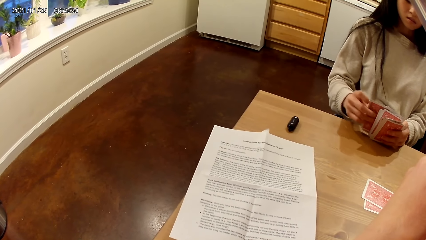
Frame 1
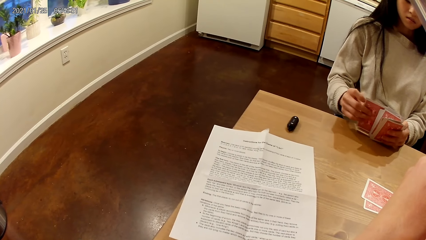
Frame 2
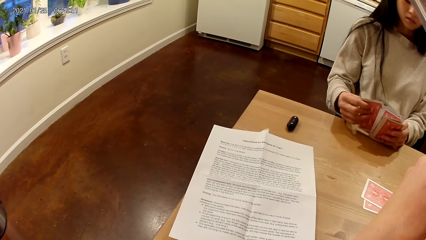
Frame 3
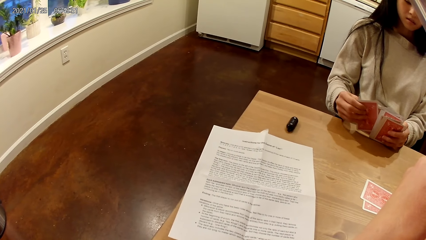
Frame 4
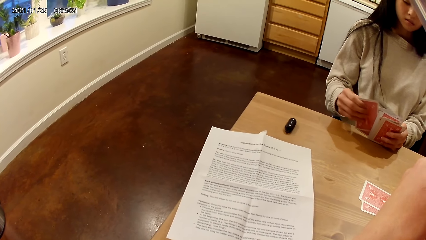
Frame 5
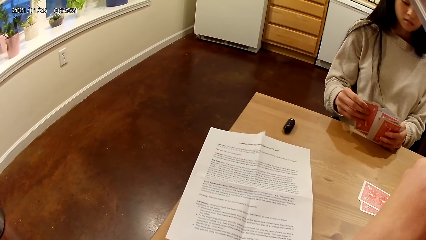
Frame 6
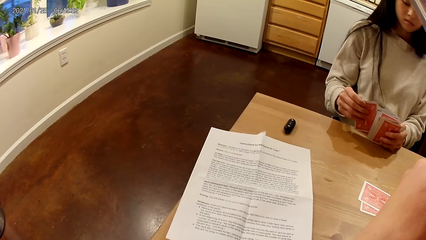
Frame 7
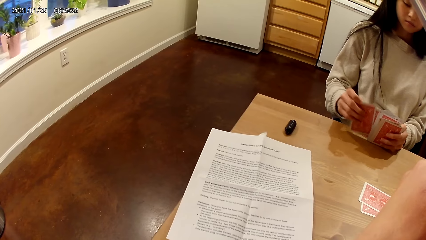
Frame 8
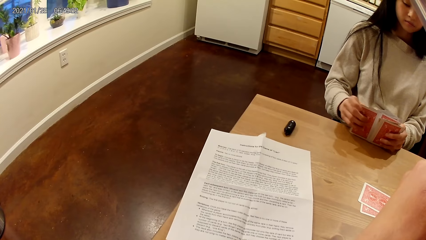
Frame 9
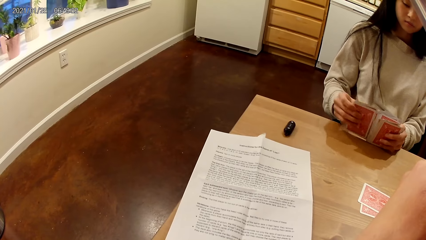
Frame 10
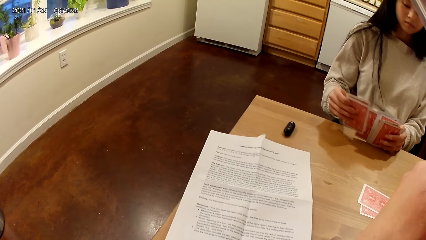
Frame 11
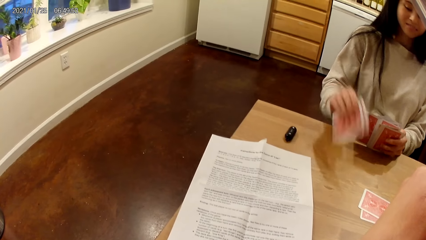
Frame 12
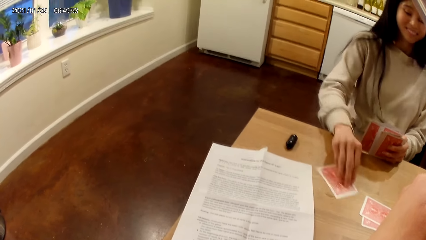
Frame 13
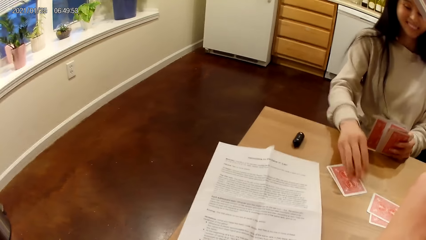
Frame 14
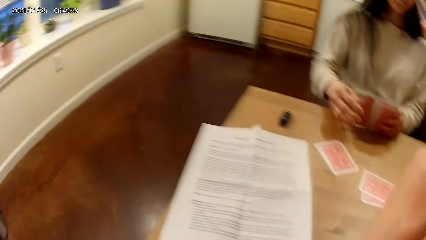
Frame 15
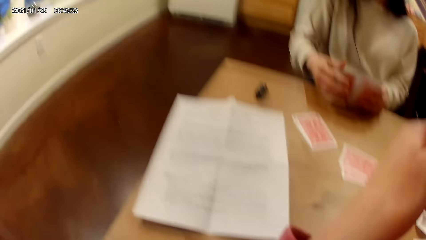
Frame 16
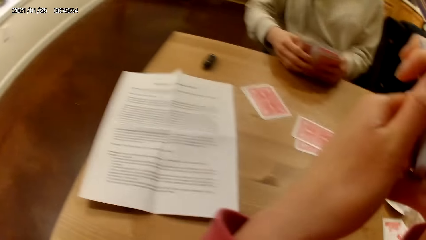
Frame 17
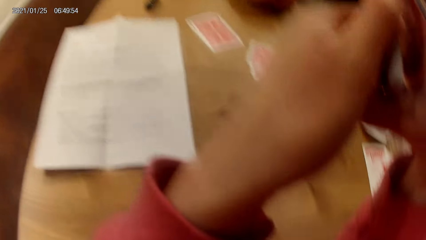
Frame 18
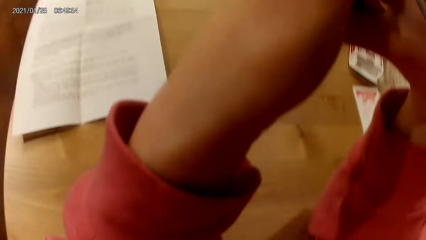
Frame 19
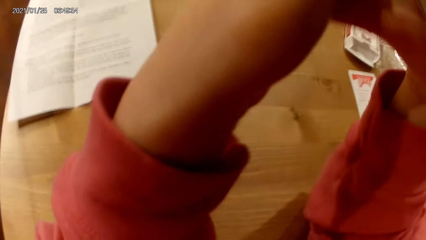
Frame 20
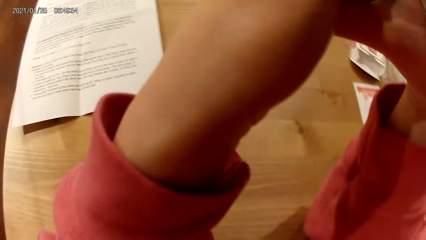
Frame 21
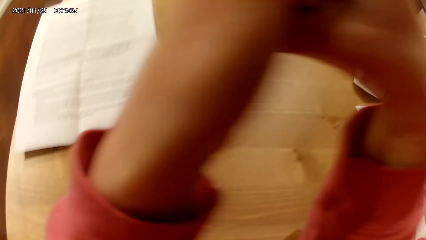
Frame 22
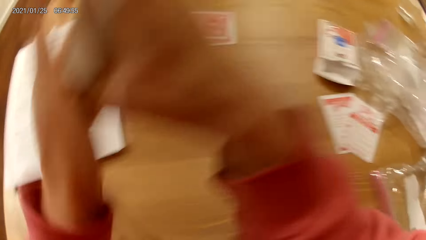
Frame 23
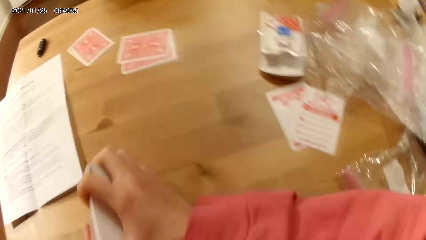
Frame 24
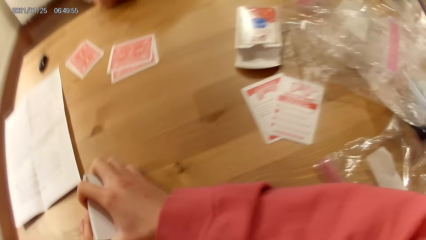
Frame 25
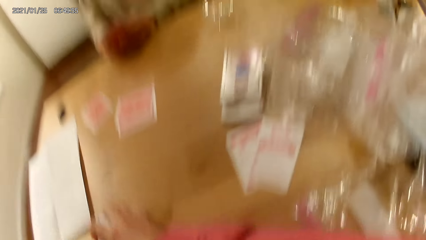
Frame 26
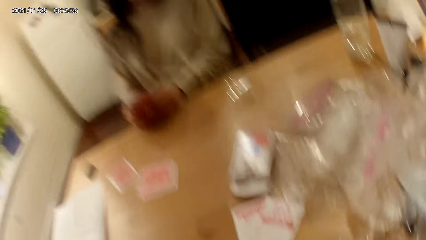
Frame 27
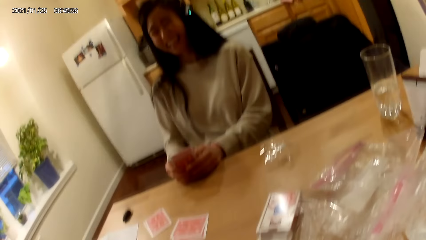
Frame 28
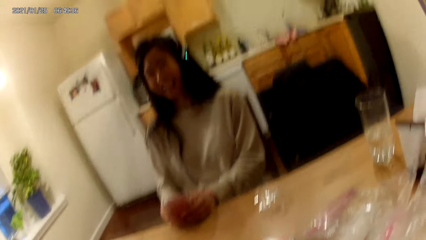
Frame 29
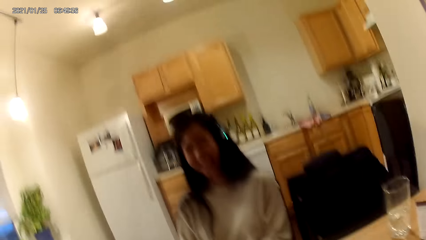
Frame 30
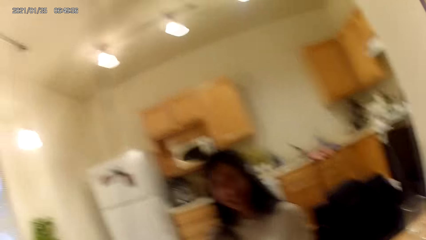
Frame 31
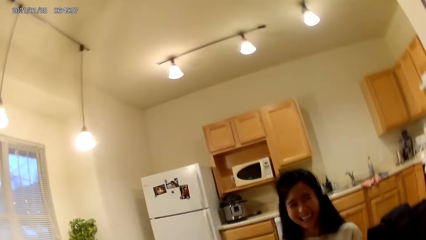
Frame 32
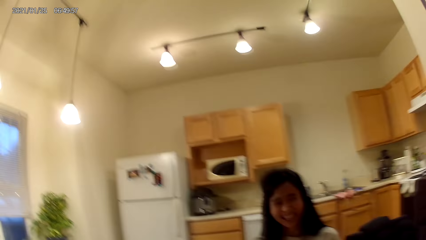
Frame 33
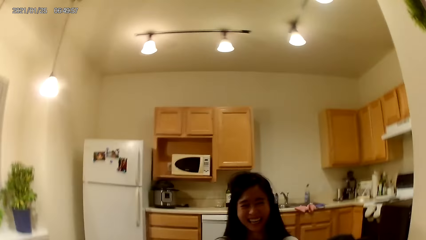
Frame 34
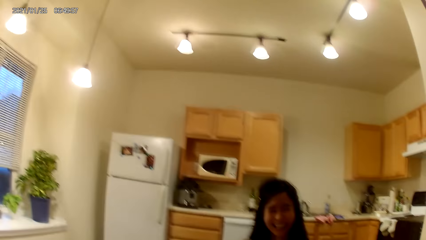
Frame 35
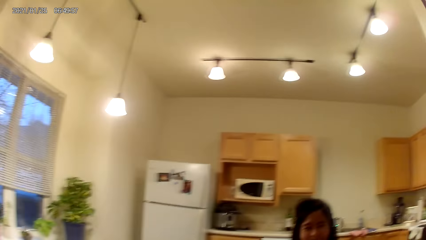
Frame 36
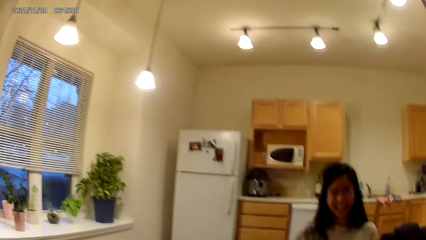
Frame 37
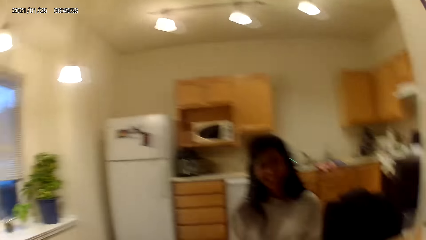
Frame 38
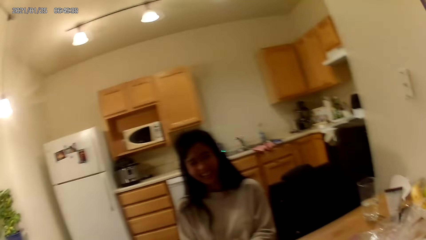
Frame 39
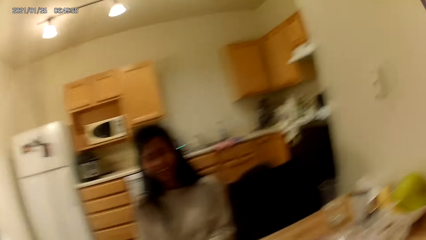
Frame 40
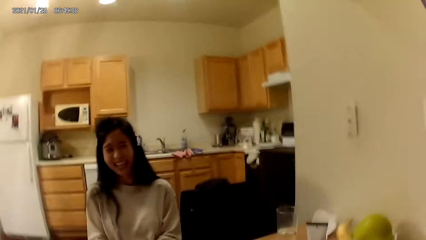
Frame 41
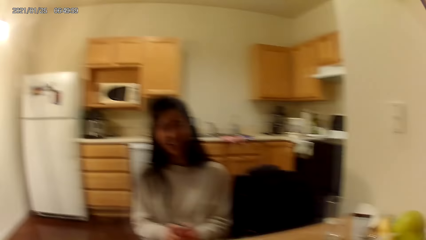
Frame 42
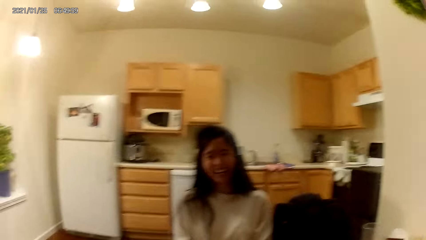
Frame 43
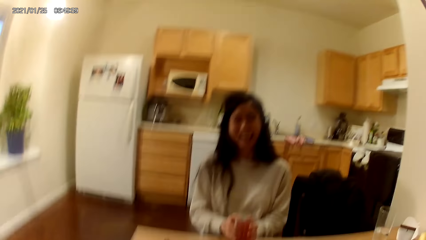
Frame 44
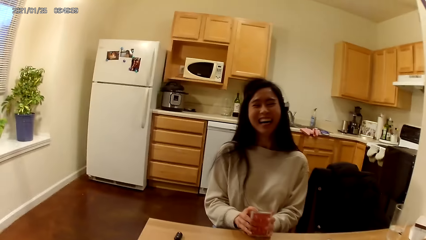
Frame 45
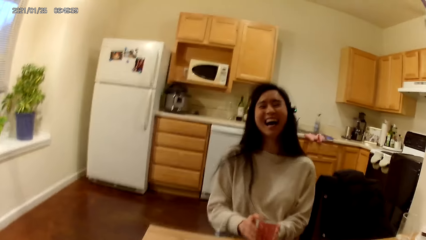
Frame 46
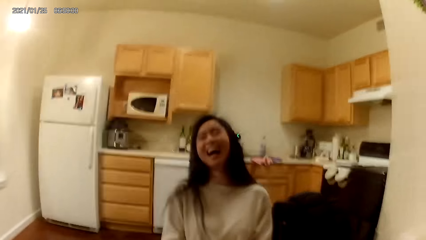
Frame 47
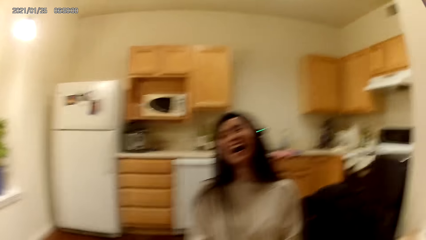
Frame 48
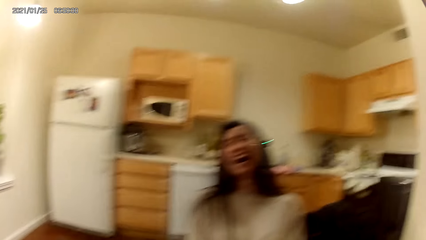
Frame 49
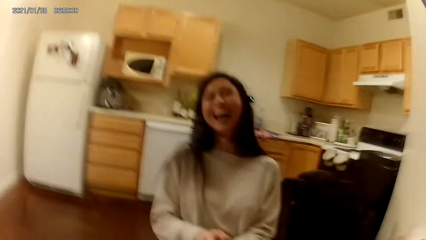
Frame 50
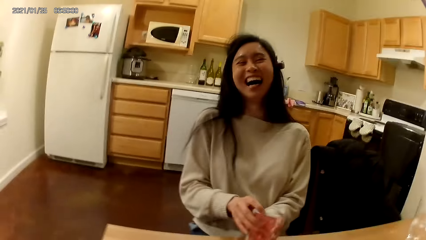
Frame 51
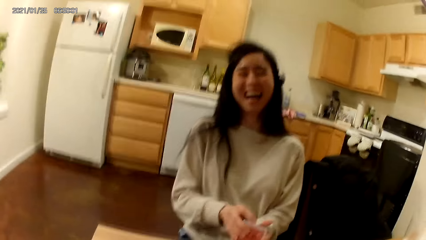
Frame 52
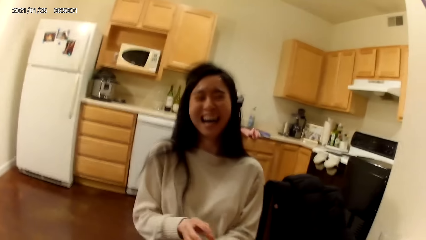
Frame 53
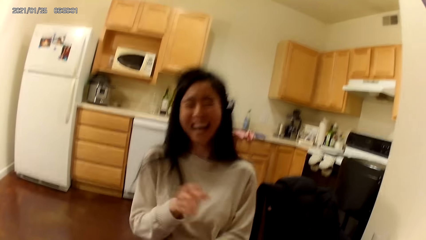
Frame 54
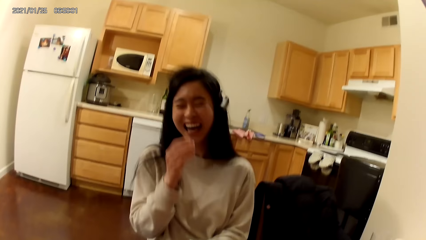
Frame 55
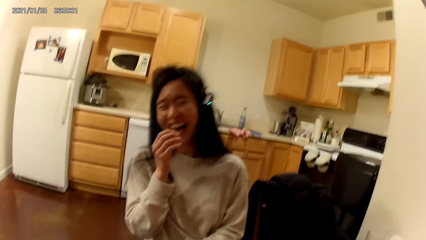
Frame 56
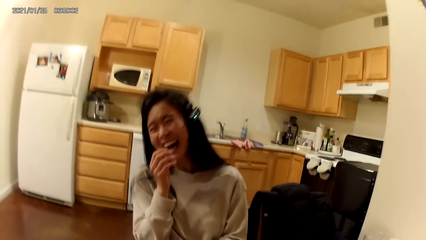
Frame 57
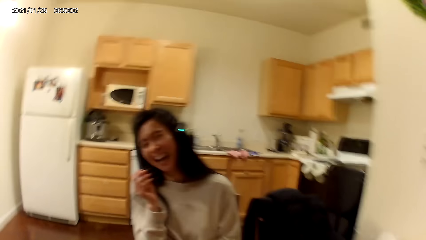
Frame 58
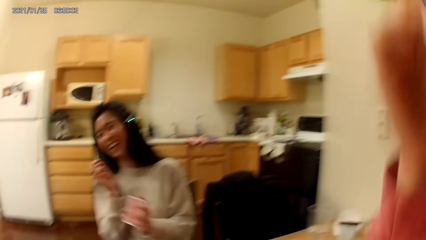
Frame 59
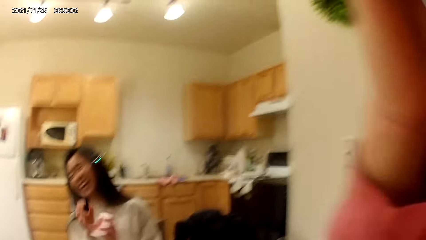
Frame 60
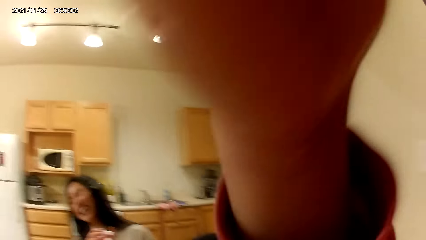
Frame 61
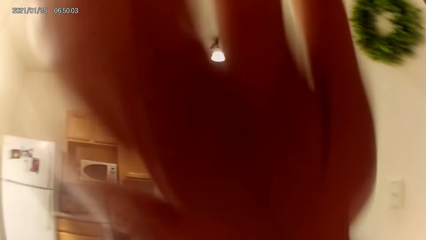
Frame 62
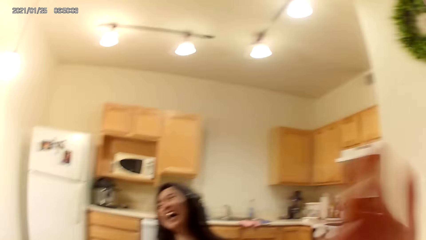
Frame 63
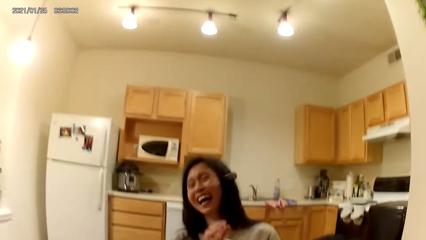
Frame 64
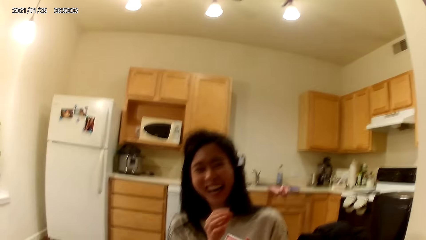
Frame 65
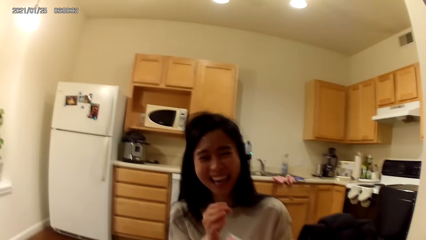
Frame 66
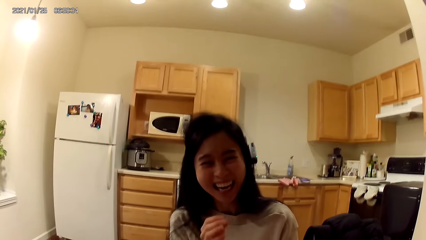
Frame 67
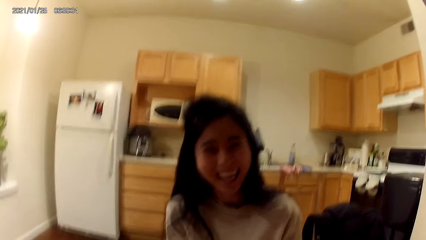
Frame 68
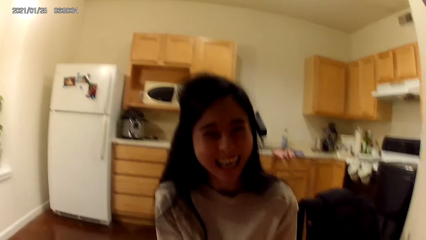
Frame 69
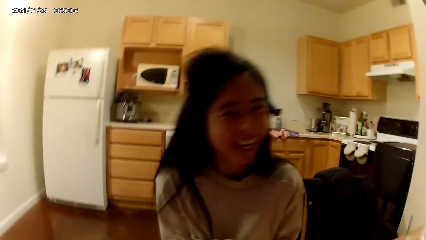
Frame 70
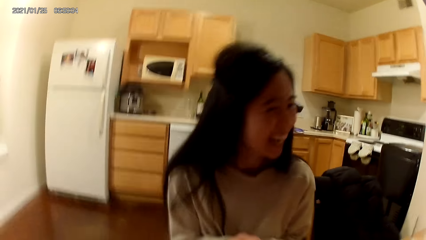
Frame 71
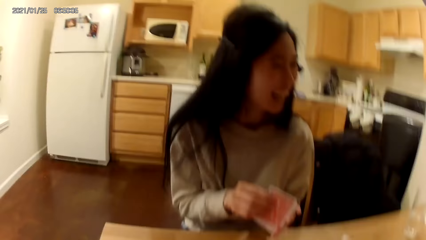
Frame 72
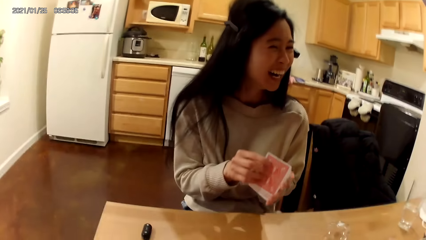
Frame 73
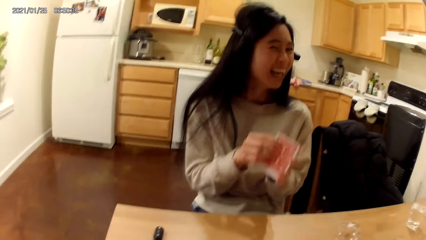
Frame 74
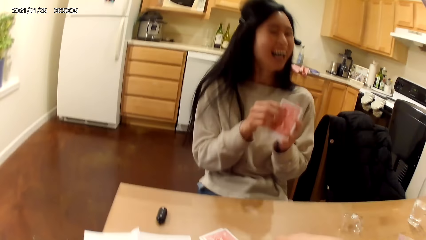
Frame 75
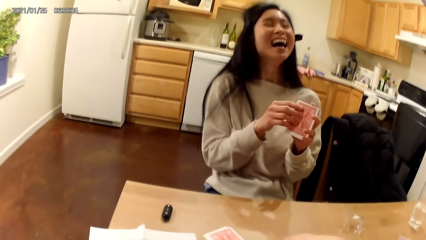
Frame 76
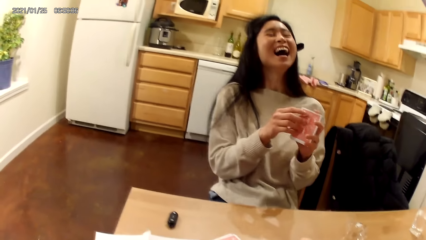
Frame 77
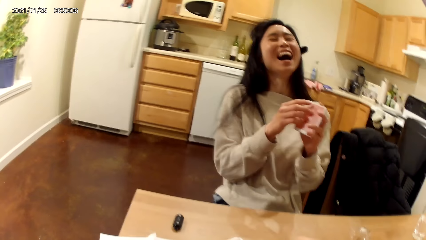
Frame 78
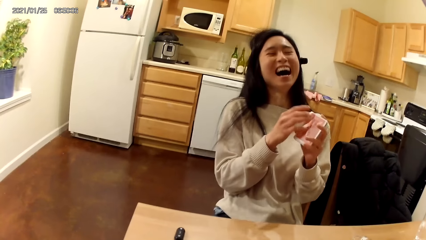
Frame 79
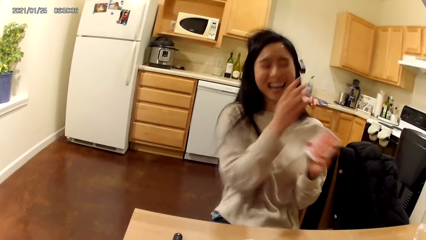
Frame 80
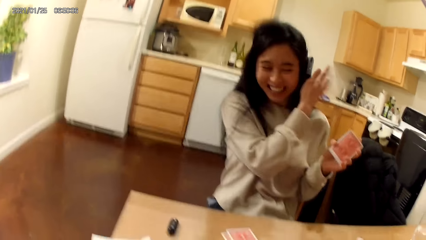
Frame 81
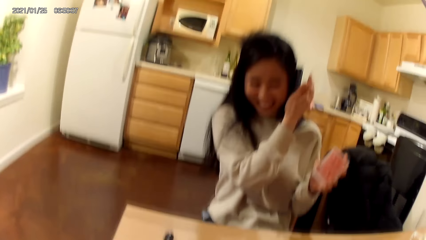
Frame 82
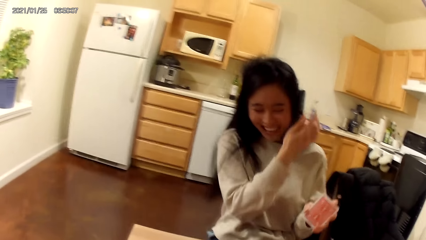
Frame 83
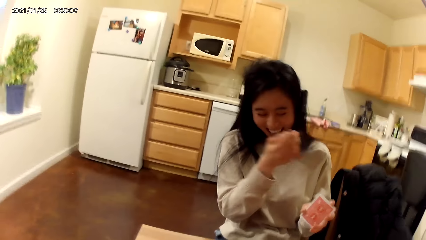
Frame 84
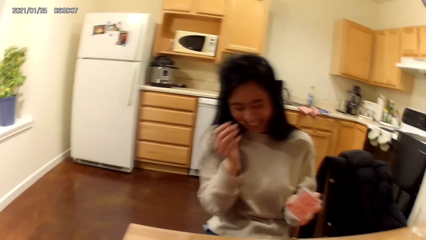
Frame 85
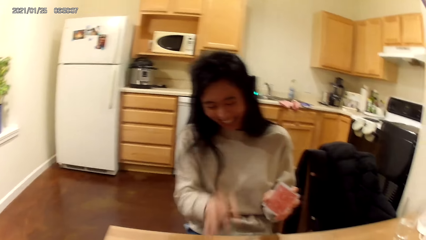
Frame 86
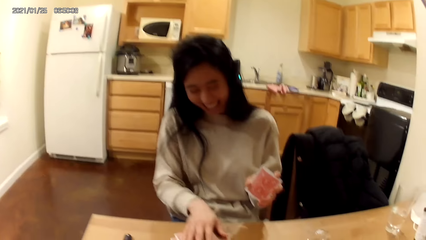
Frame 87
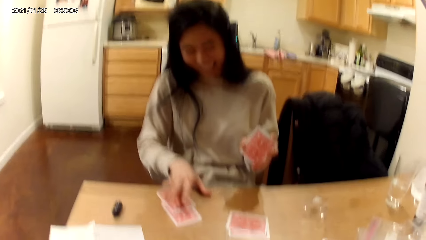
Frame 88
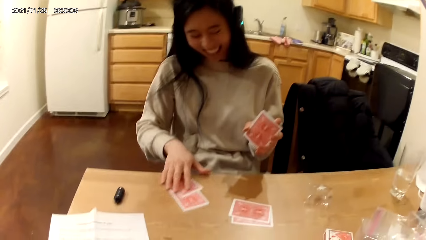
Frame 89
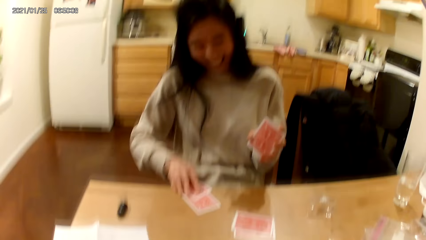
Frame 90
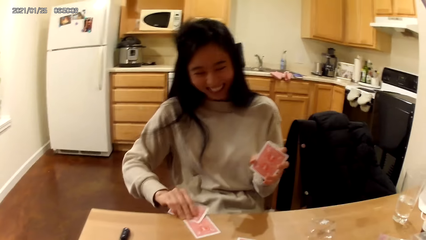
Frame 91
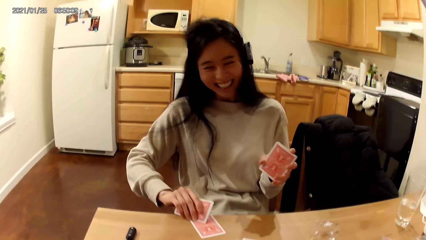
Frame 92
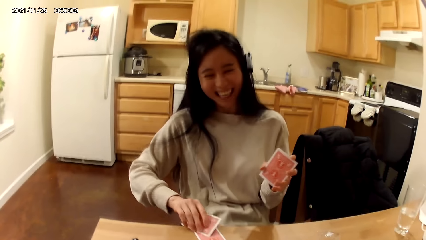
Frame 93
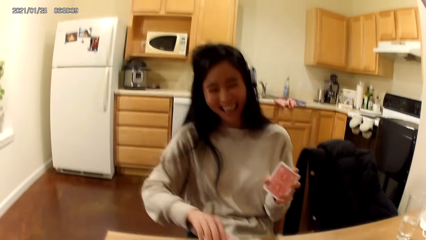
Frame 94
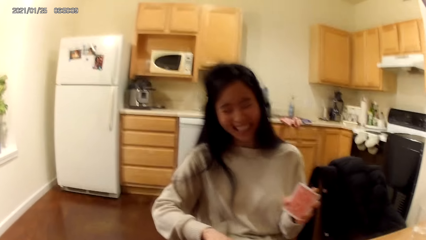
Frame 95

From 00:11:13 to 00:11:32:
The woman places two playing cards face down on the table with her right hand from the playing cards in her hands and holds the deck of playing cards face up to her with both hands. The camera wearer places both hands on the table. The woman holds the deck of playing cards face up to her with her left hand and moves the hand to the mouth. The camera wearer touches a camera on her head with her right hand. The woman holds the deck of playing cards face up to her with both hands. The woman holds the deck of playing cards face up to her with her left hand, touches an earpiece on her head with her right hand, and flips two face down playing cards on the table with her right hand.
